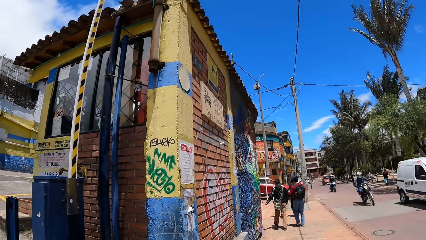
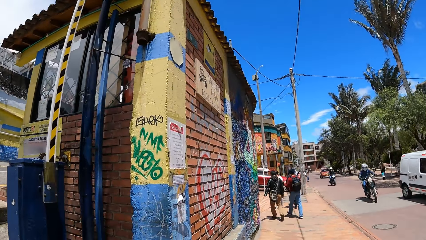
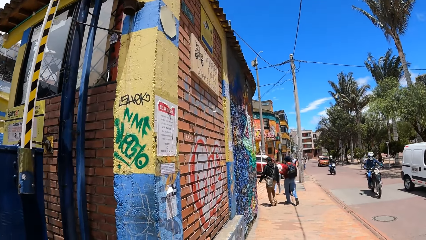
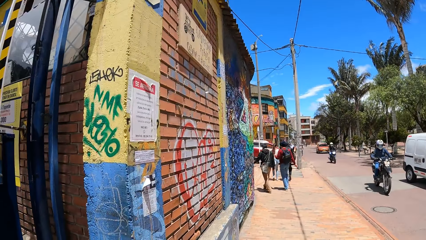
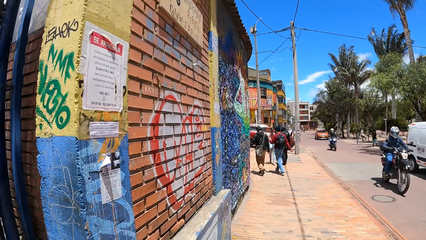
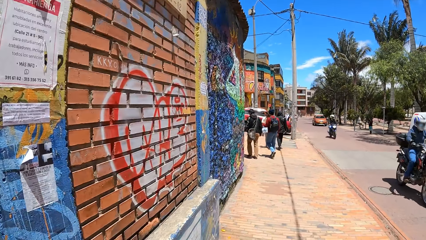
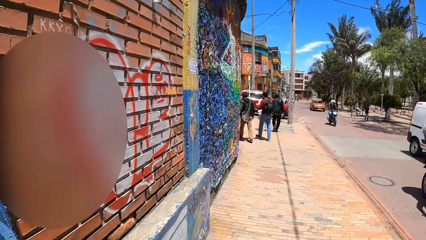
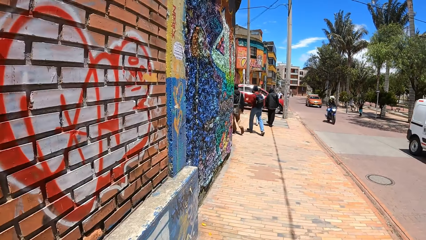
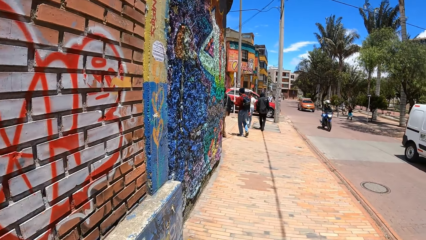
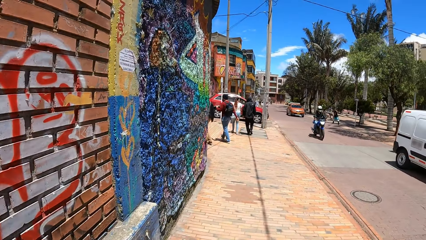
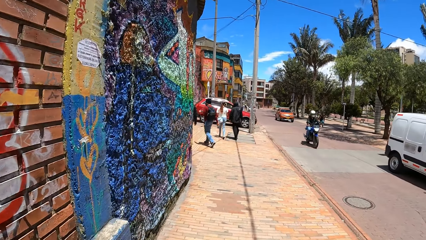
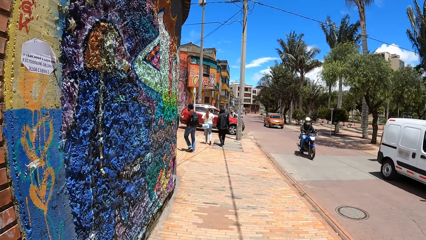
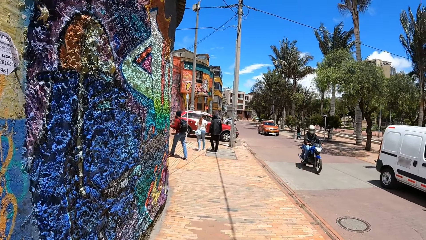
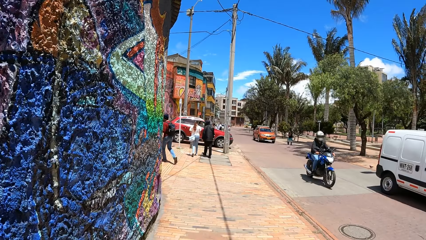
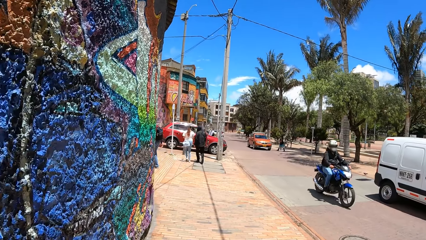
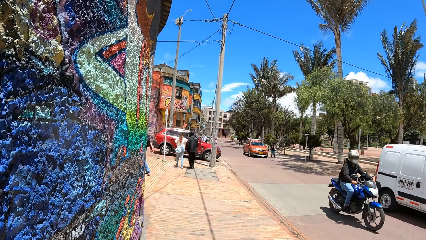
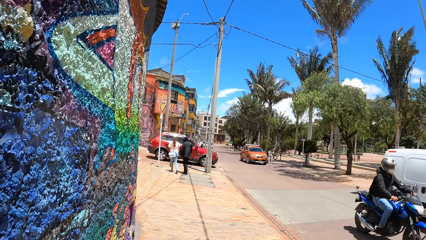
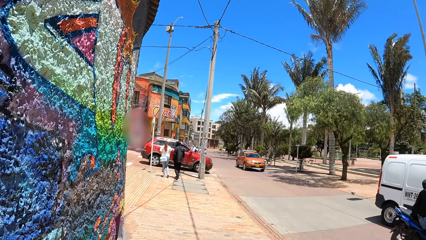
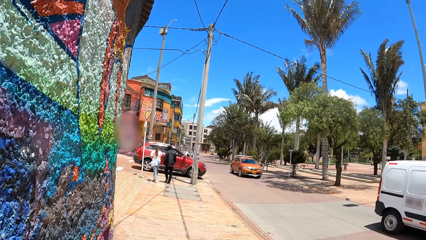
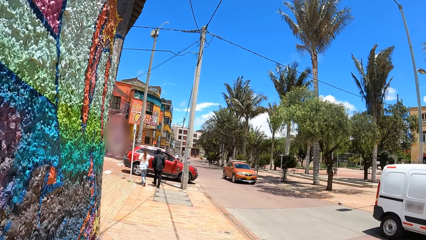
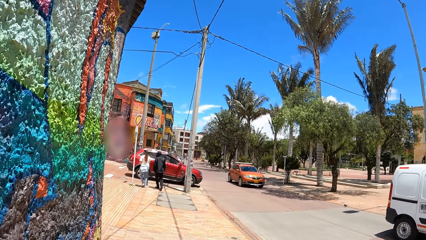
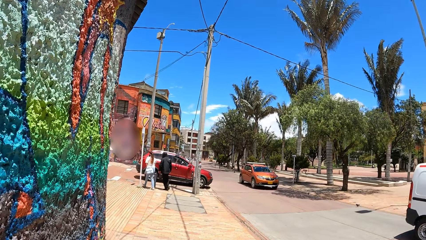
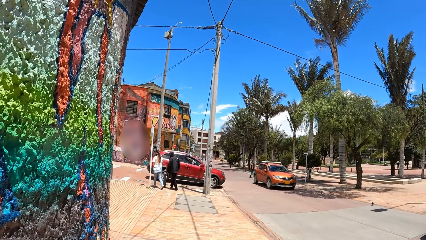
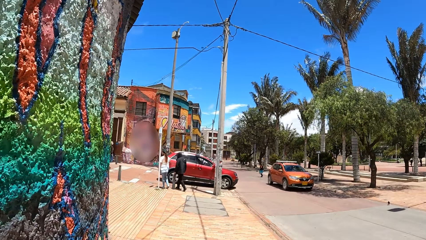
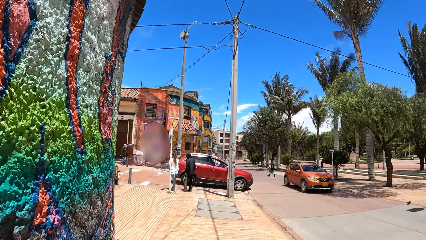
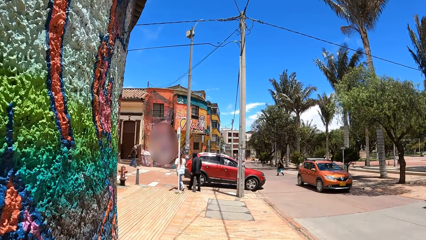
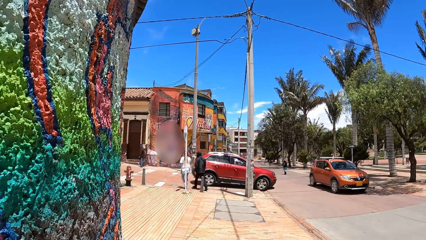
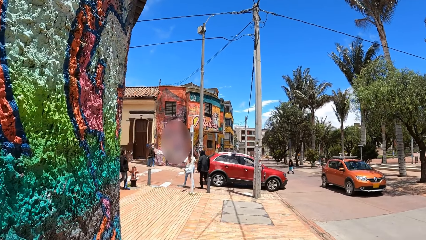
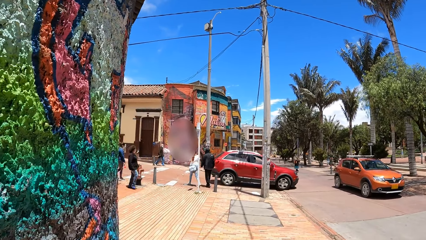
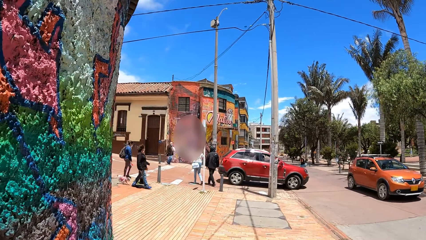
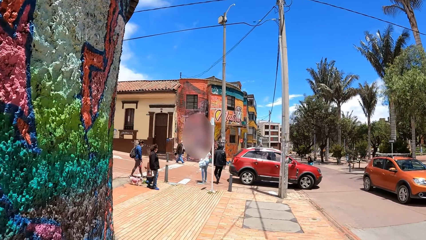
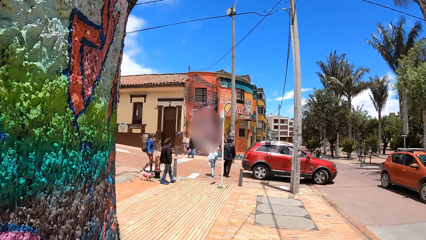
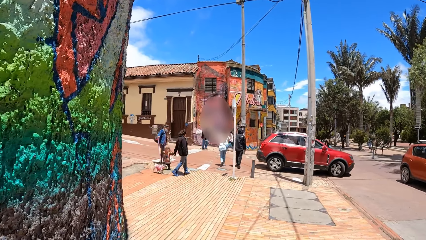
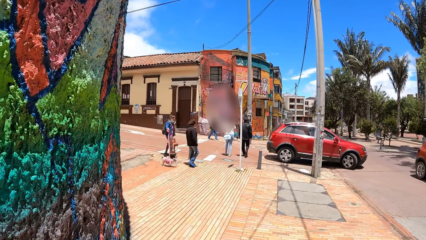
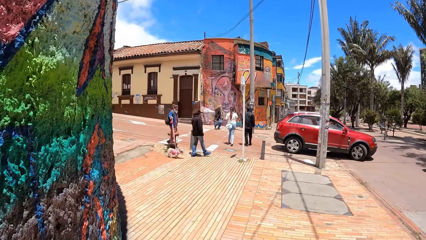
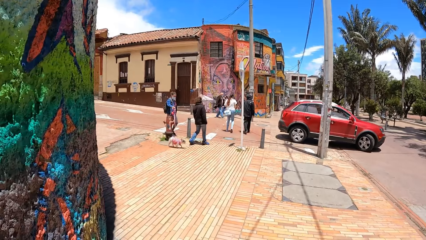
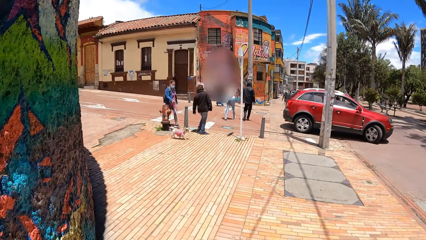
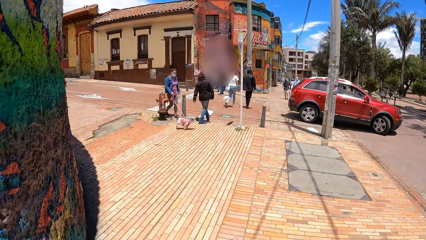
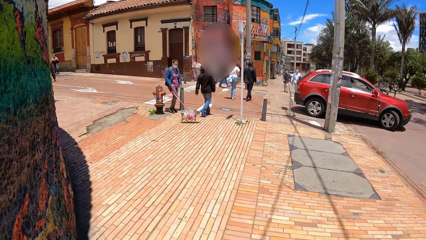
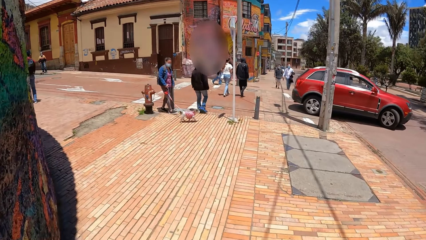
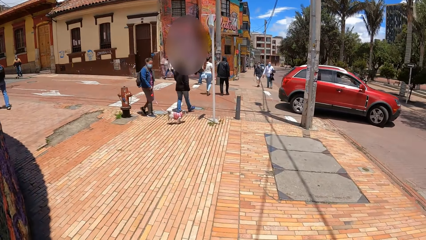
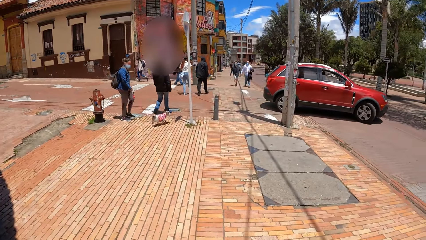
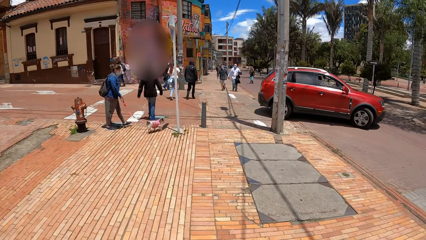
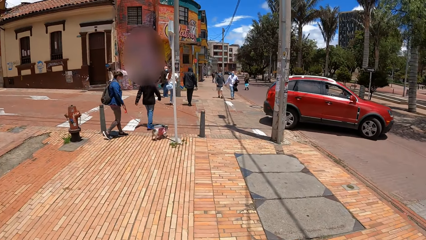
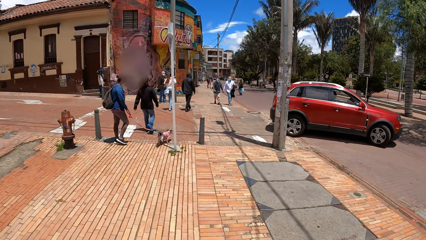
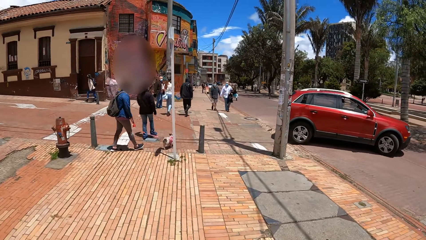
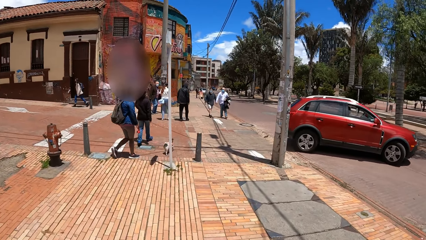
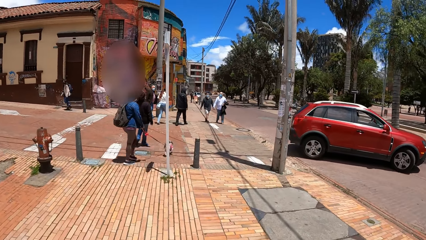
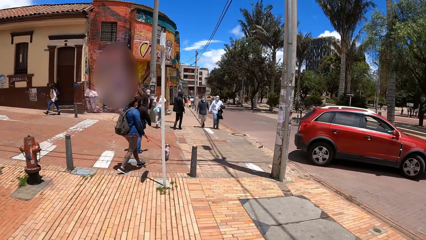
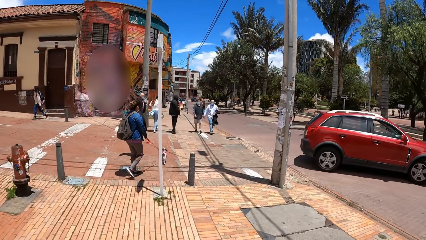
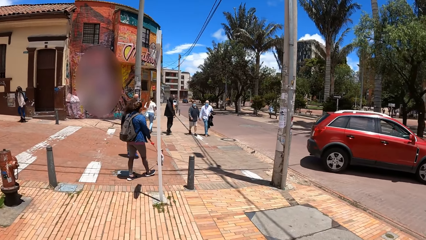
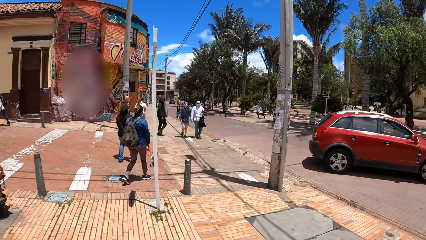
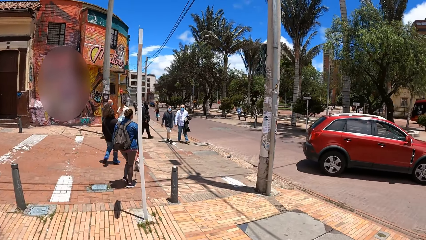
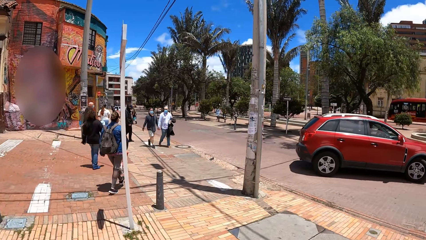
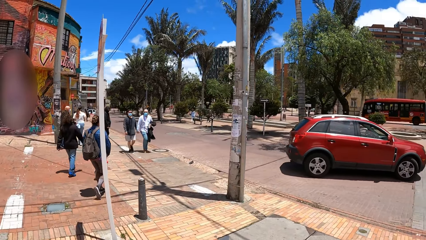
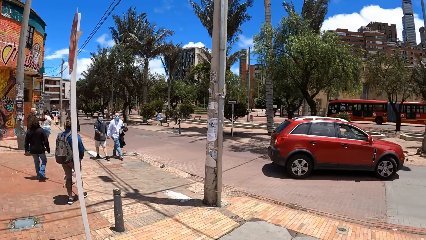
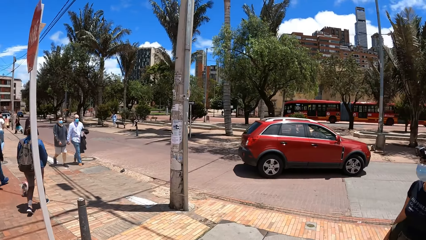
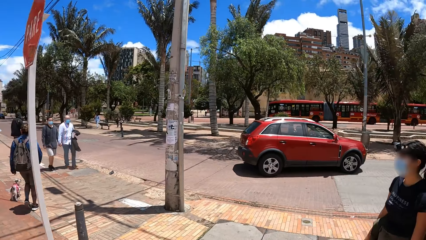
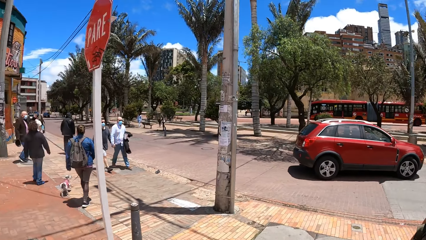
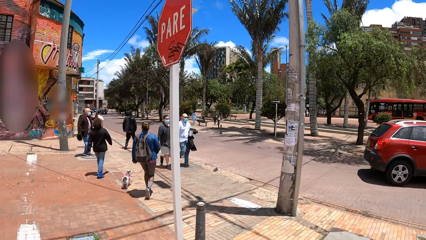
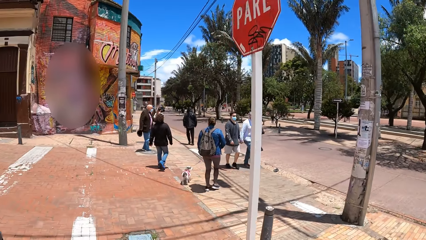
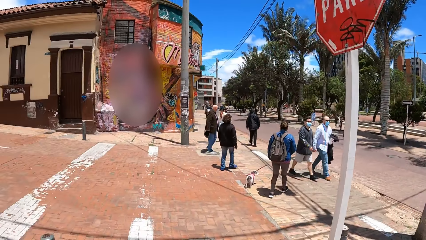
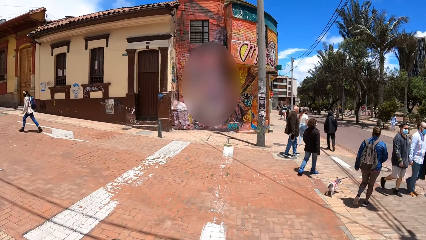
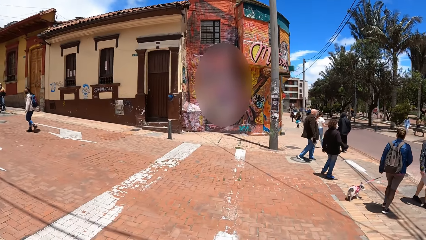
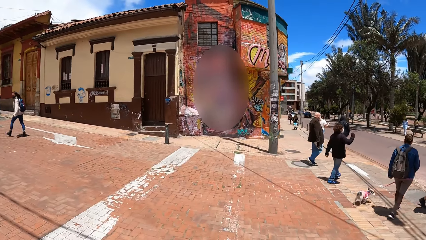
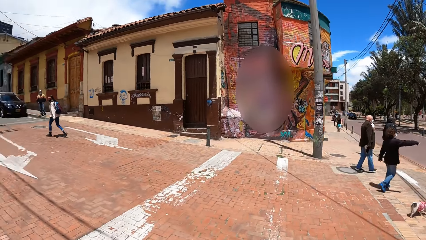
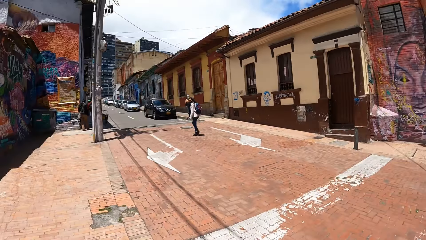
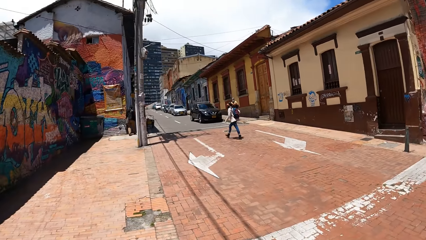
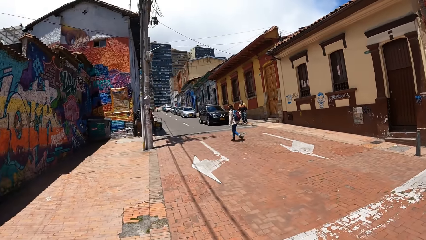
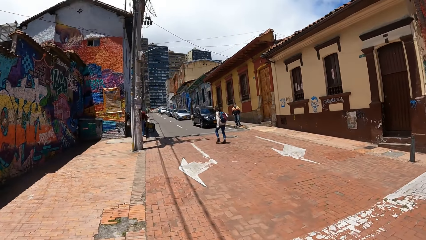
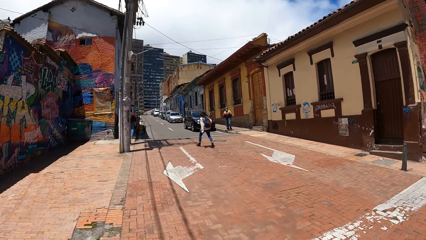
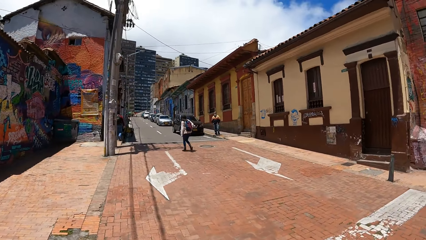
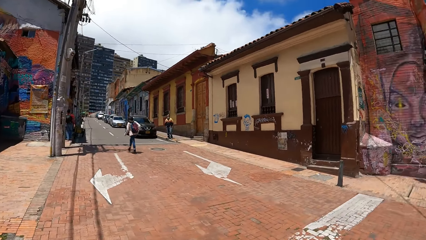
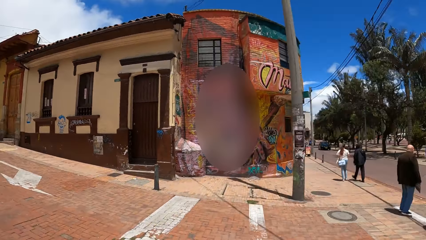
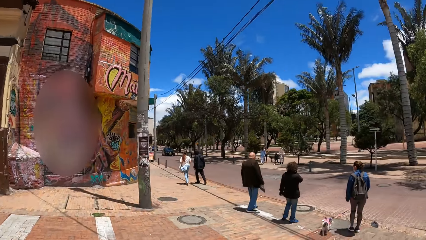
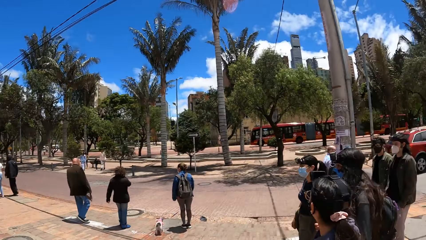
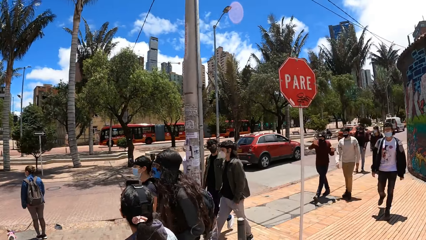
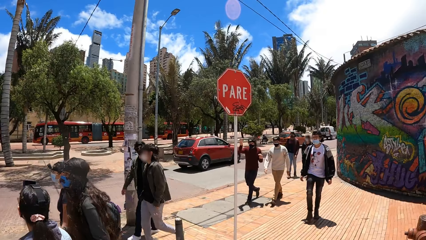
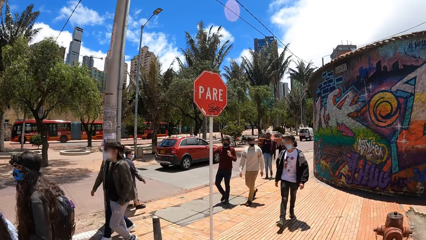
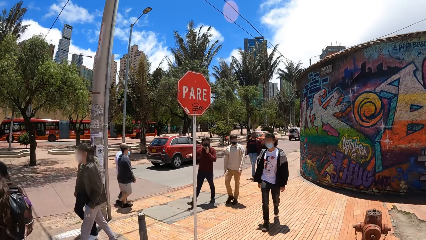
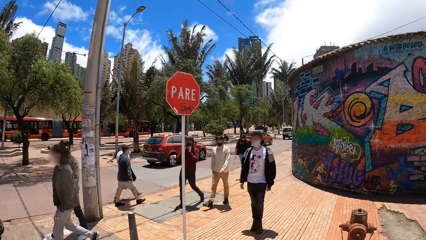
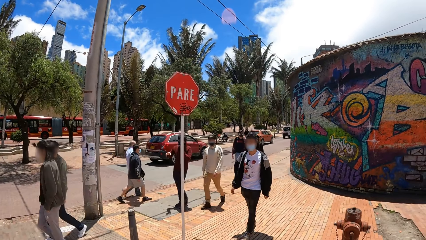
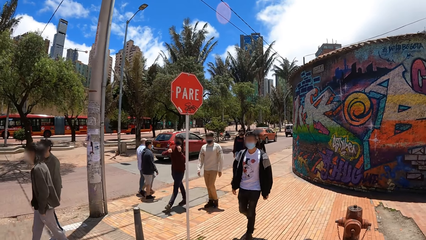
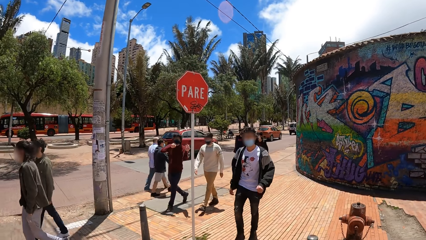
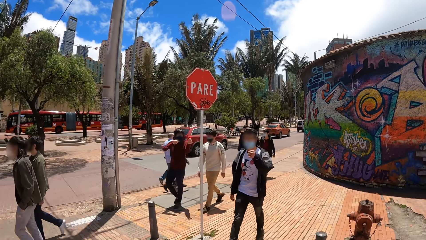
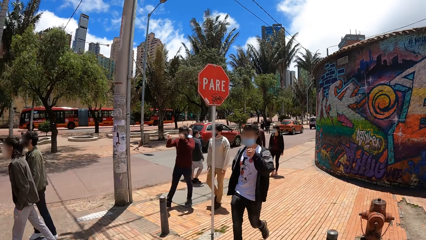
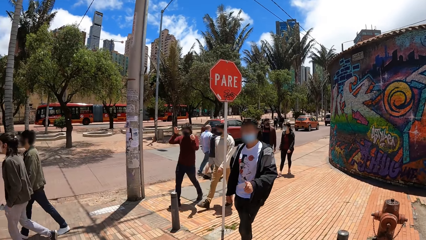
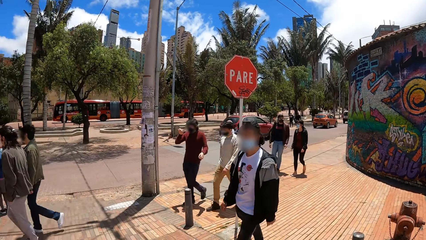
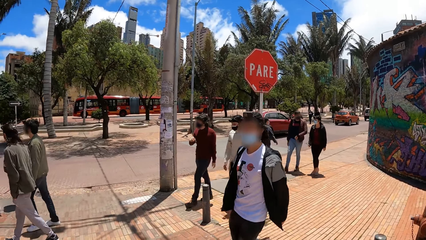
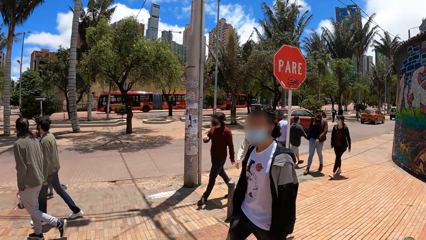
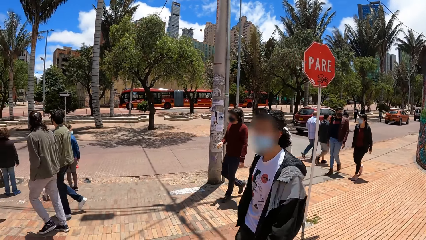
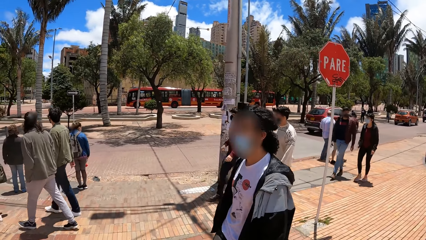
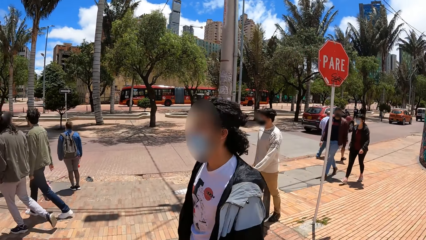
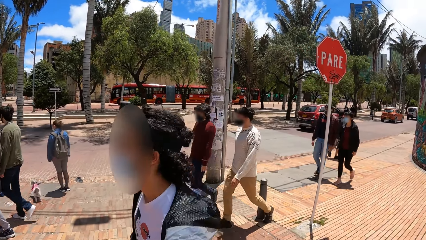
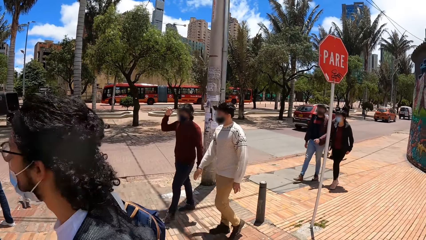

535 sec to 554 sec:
The camera wearer walks around the street. A woman walks a dog with a latch. The camera wearer looks around. A man converses with the camera wearer. Another man converses with a third man.
